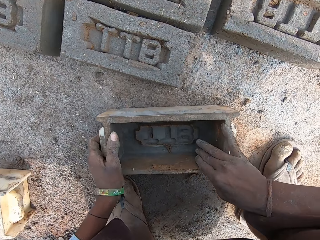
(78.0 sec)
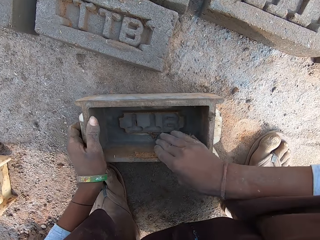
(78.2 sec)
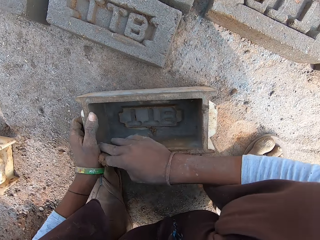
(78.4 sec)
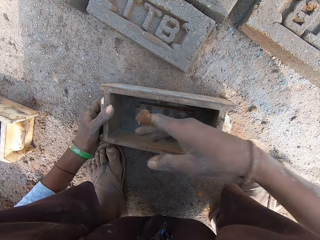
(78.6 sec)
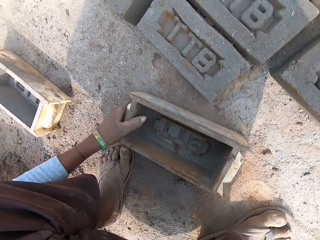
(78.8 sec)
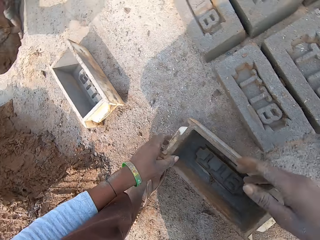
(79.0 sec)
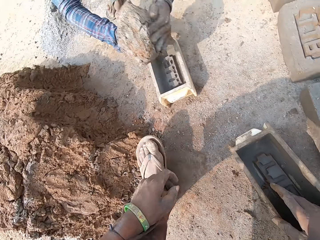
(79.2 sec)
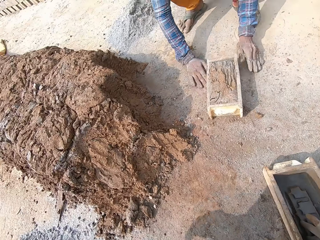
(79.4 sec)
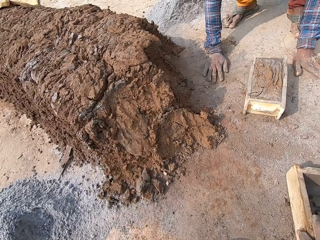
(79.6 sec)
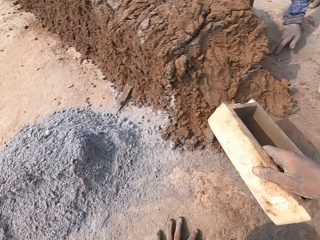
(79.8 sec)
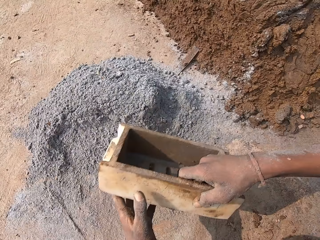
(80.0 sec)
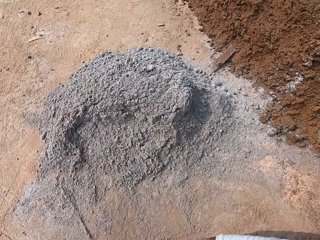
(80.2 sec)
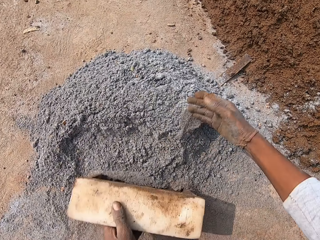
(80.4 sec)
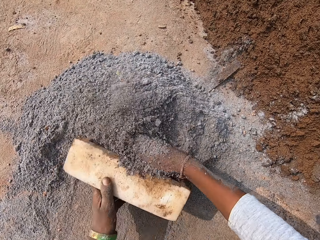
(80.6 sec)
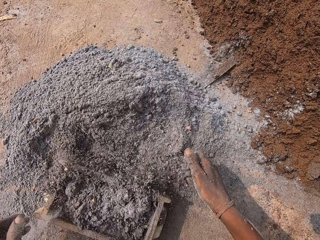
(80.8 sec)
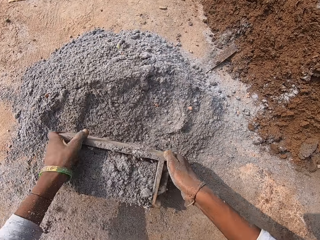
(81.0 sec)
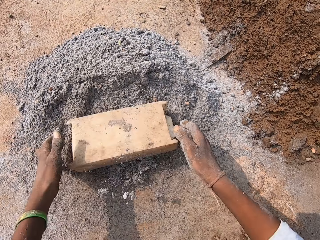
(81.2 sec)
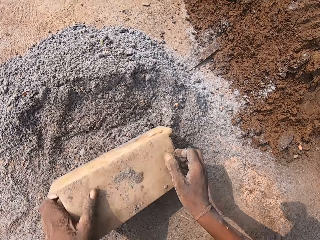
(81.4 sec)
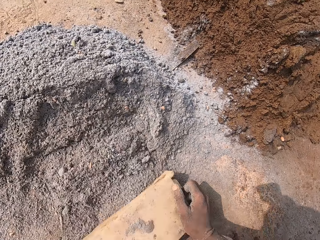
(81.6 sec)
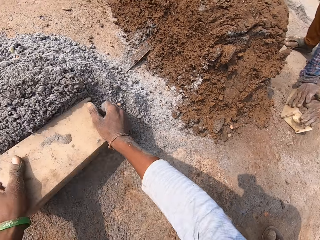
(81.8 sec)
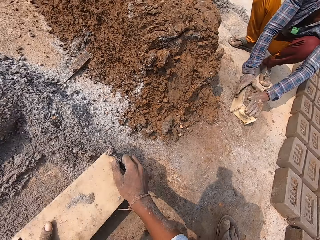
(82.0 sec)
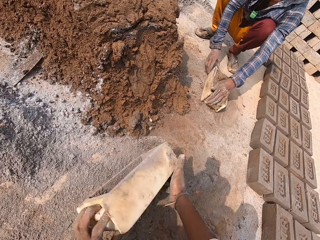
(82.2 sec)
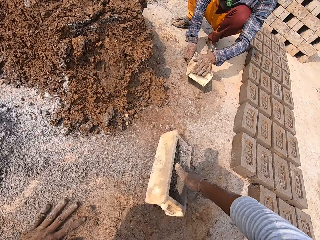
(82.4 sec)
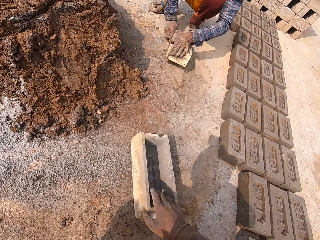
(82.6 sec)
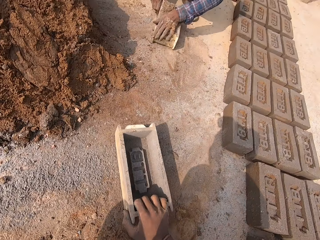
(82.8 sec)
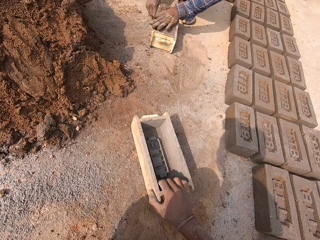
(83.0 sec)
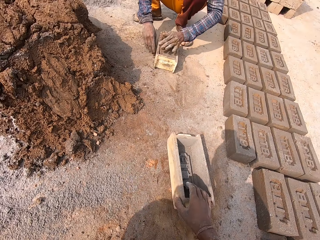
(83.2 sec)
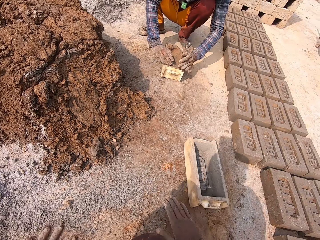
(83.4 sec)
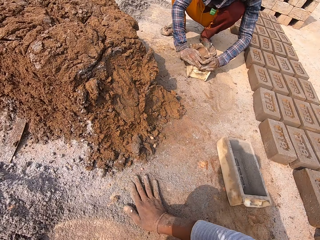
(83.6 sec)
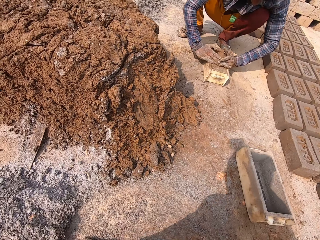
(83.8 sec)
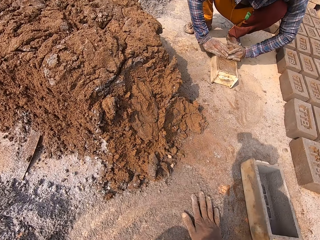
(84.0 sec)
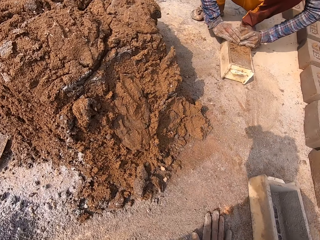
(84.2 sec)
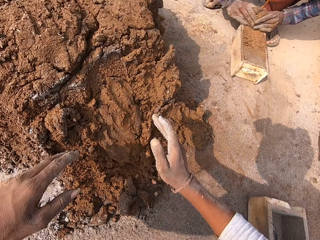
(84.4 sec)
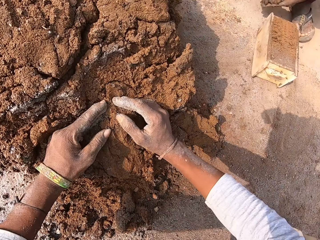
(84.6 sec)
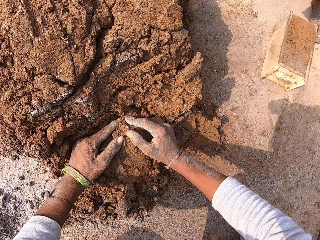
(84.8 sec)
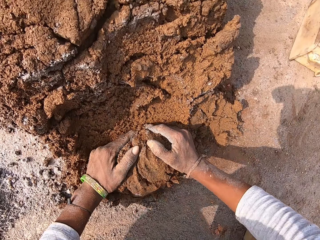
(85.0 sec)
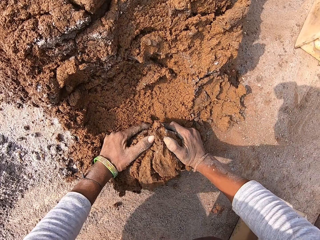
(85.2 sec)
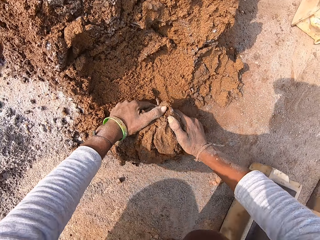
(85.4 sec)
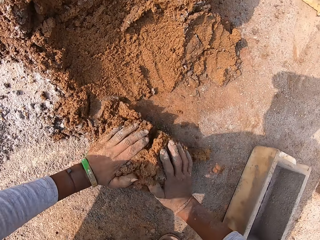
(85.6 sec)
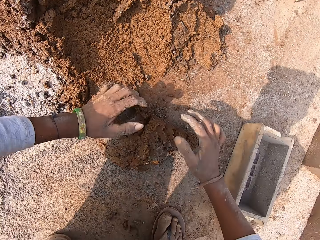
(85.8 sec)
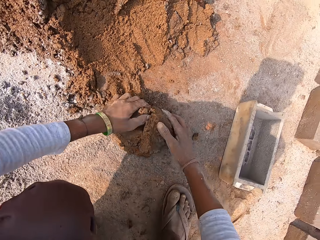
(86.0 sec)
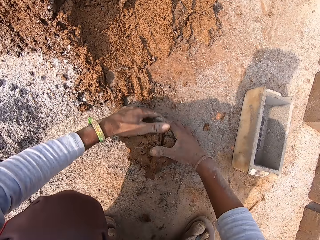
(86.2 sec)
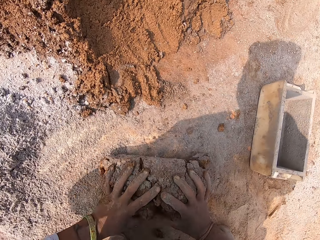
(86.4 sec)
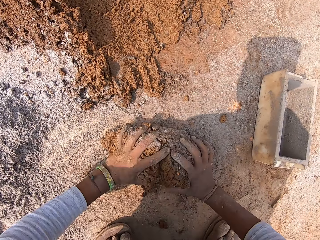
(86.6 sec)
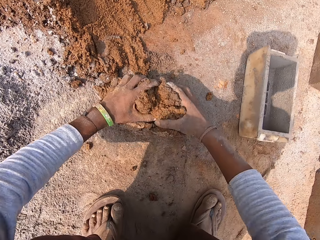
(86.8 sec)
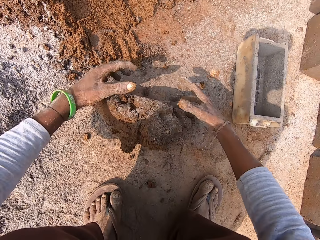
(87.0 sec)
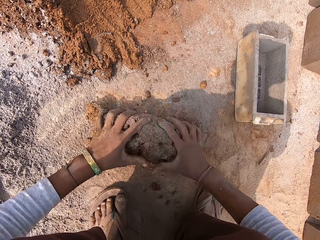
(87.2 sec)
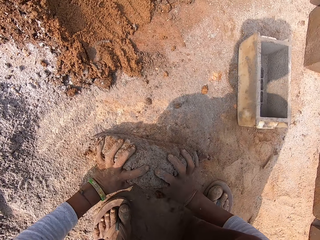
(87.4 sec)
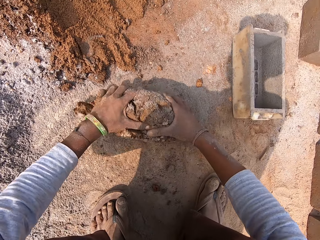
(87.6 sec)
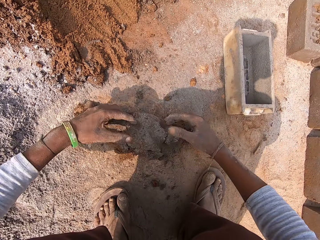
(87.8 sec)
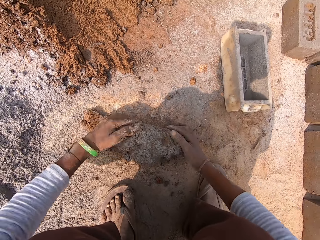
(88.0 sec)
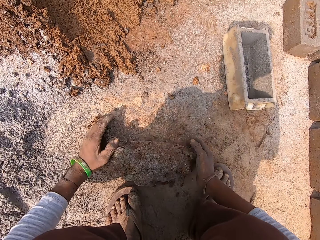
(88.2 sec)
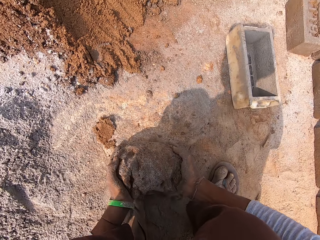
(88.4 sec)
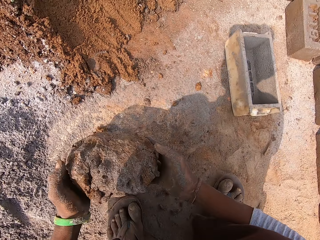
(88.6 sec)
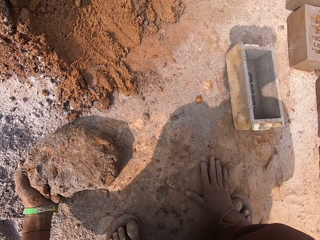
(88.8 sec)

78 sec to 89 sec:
The camera wearer removes clay mold from the block mold pan on the ground with his right hand. He touches plastic. He looks around. A person throws mud in the plastic. The camera wearer moves the block mold pan on the ground with his right hand. He looks around. He mixes the block mold pan in the borax sand on the ground with both hands. He puts soil in the plastic. He turns the plastic. He pushes the soil. He drops the block mold pan on the ground with his right hand. The person shakes the plastic. The camera wearer pushes the plastic. The person holds the mud. The camera wearer takes clay from the ground with both hands. He molds the clay on the ground with both hands. He rolls the mud.

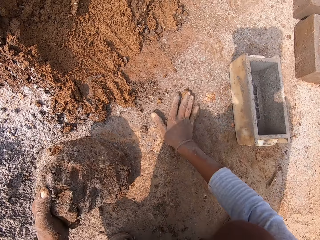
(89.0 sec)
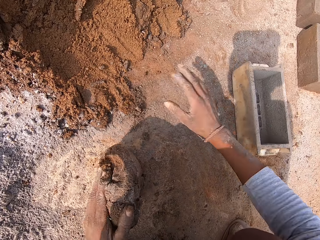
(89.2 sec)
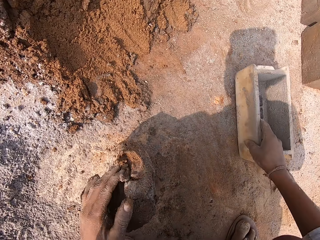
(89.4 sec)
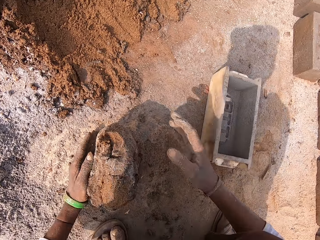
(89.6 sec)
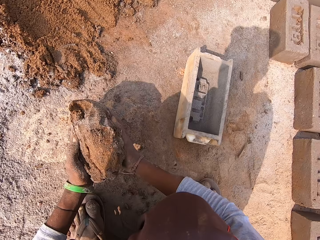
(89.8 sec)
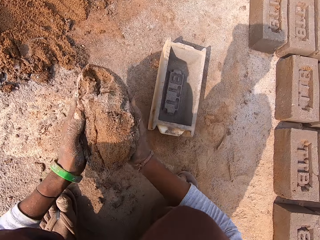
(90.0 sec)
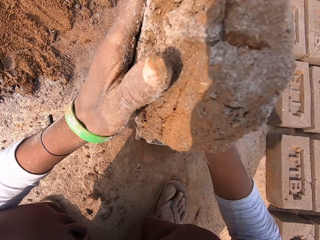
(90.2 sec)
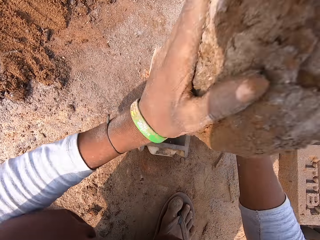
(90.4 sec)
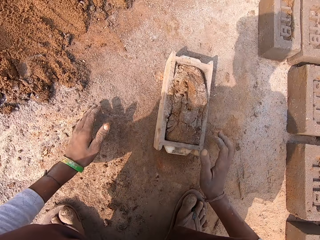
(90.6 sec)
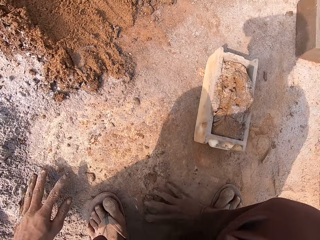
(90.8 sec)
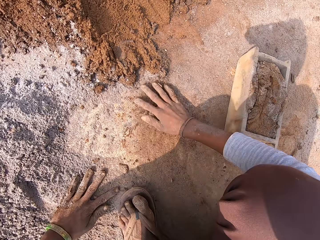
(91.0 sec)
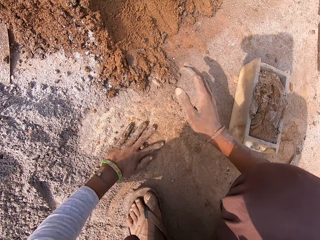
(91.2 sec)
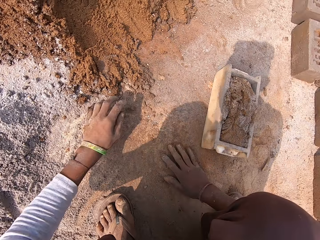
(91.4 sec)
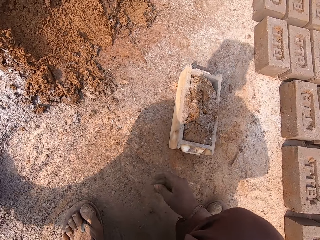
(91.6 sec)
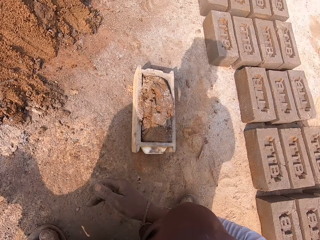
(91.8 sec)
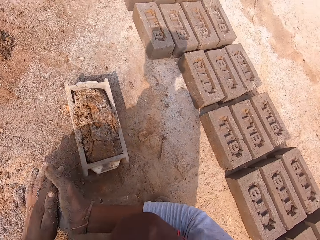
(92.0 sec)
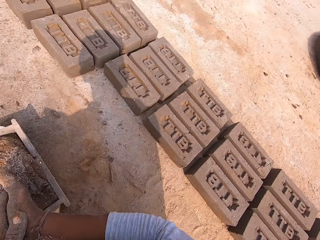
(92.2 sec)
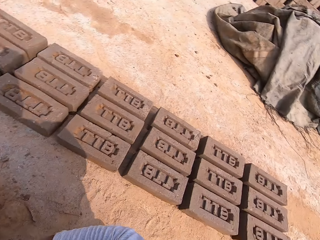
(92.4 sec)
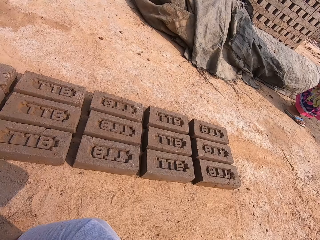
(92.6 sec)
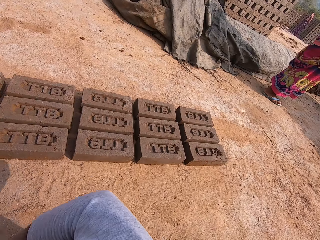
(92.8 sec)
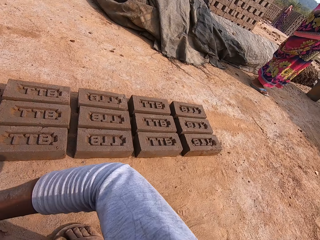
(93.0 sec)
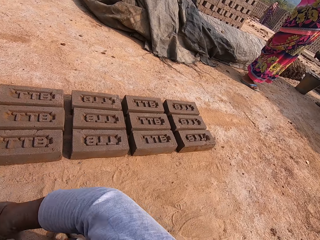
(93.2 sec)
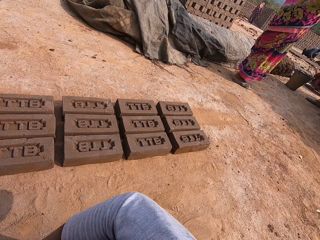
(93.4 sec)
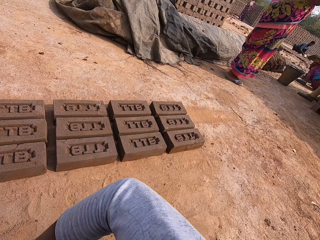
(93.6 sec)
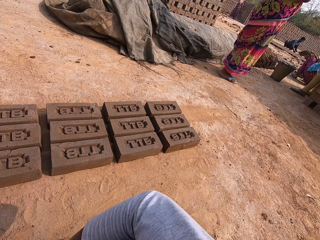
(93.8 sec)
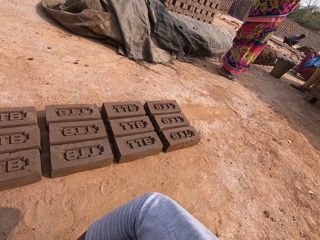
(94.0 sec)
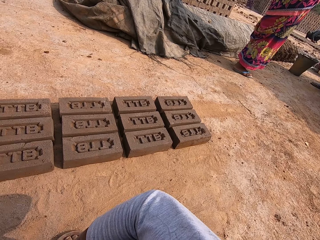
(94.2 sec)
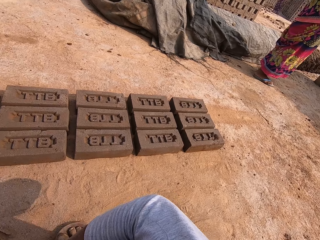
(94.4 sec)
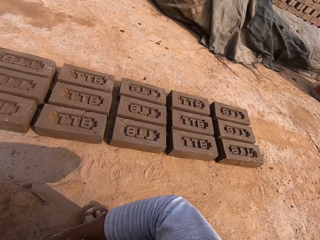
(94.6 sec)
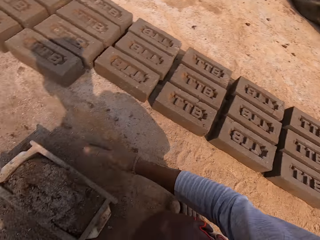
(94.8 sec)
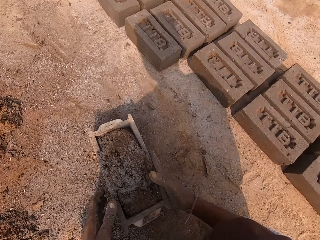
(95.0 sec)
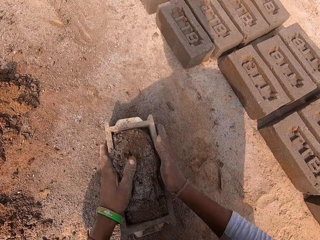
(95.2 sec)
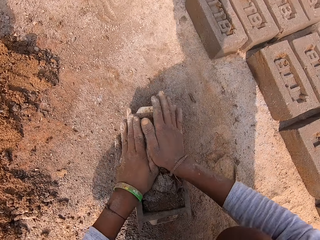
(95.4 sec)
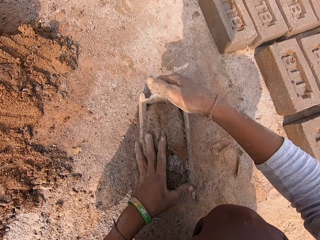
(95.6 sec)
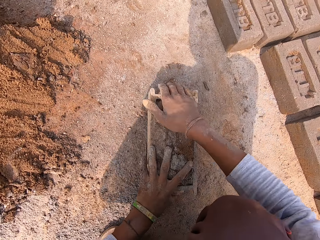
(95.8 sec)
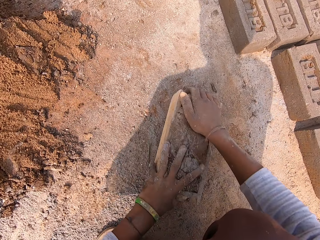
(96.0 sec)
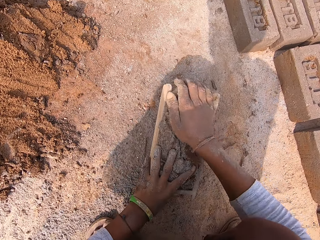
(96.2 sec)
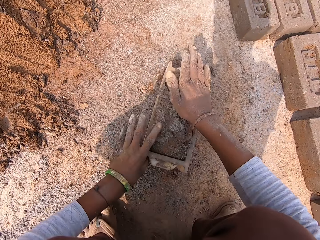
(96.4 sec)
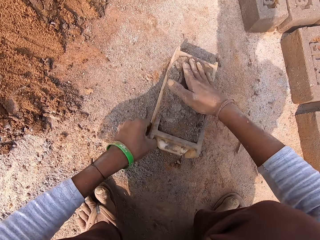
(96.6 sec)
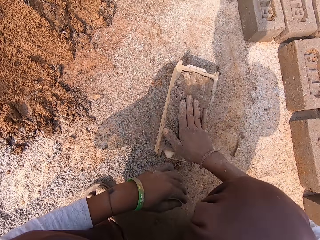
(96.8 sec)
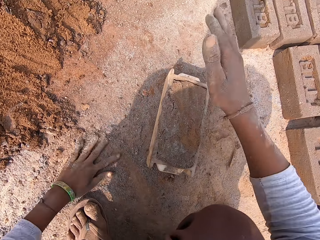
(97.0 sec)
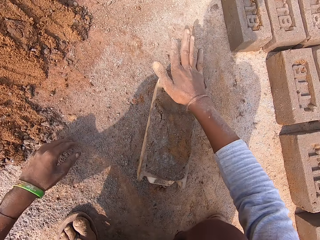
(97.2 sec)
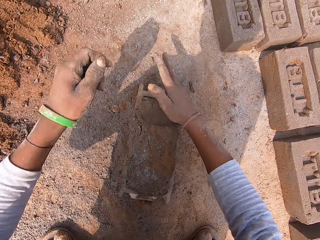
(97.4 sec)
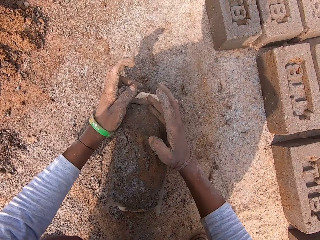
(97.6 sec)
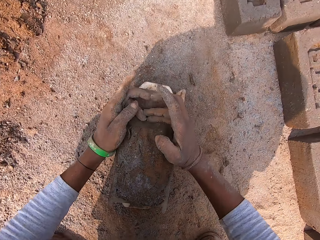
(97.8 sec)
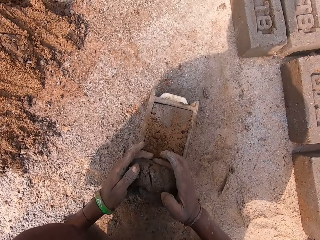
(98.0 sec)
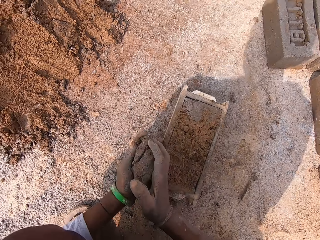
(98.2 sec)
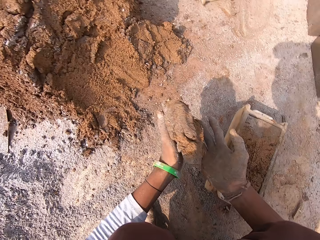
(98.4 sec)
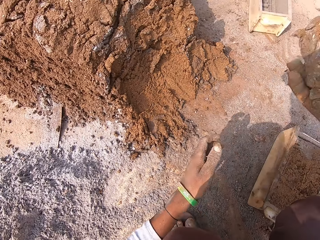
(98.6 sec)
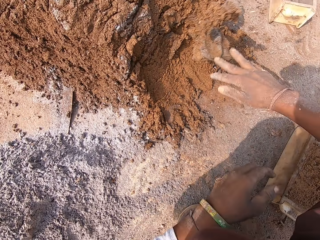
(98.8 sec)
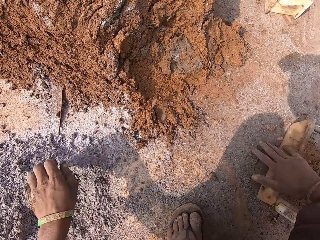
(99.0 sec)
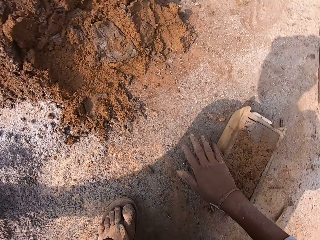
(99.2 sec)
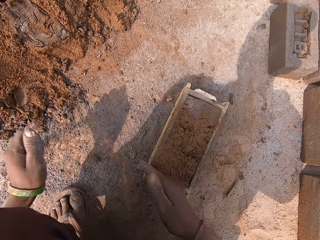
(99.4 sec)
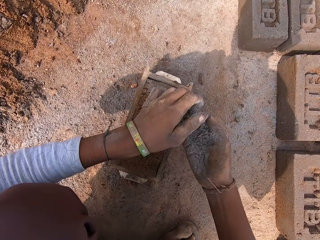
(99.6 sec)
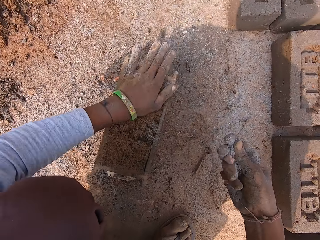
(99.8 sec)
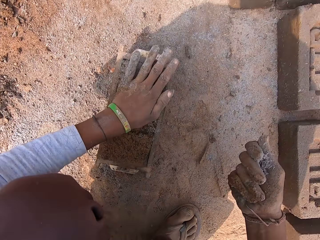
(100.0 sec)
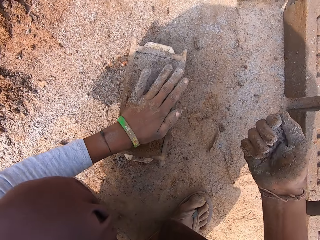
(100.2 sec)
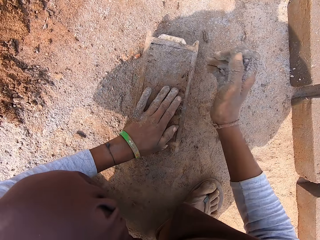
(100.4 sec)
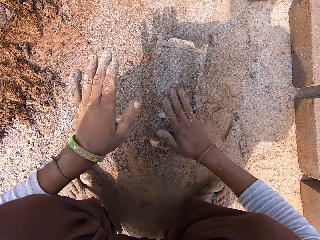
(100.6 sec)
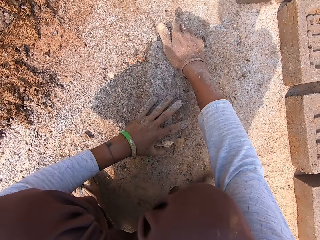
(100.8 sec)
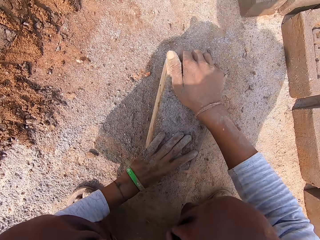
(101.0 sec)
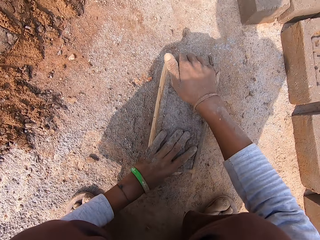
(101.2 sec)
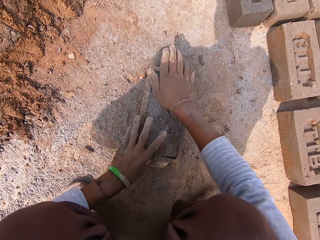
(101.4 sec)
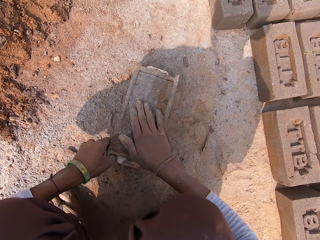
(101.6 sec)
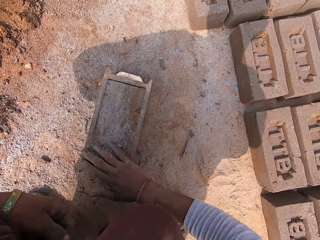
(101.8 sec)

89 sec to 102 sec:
The camera wearer pushes soil. He pulls plastic. He picks the clay mold from the ground with both hands. He places the clay mold in the block mold pan on the ground with both hands. He throws mud in the plastic. He pushes the soil. He sweeps the clay mold on the ground with both hands. He looks around. He moves a hand. He smoothens the clay mold inside the block mold pan with both hands. He looks around. He holds the plastic. He shakes the plastic. He holds the mud. He takes out some clay mold from the top of the block mold pan with both hands. He throws the clay mold on the ground with his right hand. He packs some borax sand from the ground with his left hand. He passes the borax sand from his left hand to his right hand. He holds the soil. He smoothens the clay mold inside the block mold pan with the borax sand in his left hand. He holds the mud. He pours the borax sand in his right hand into the clay mold in the block mold pan on the ground. He smoothens the clay mold in the block mold pan on the ground with both hands. He throws the soil on the mud. He shakes the plastic.
